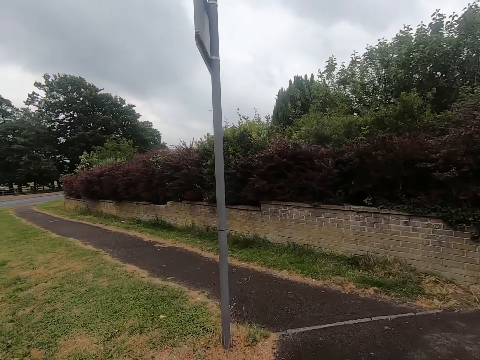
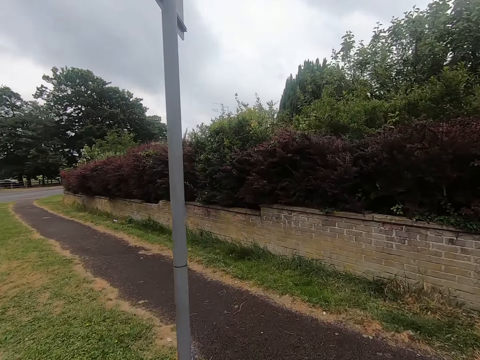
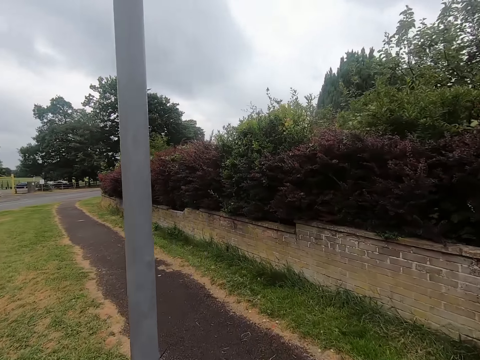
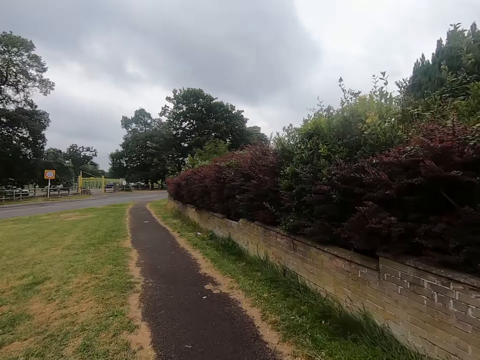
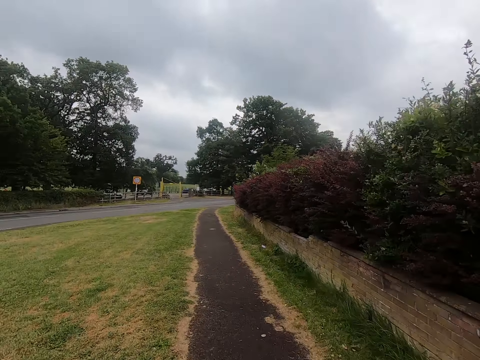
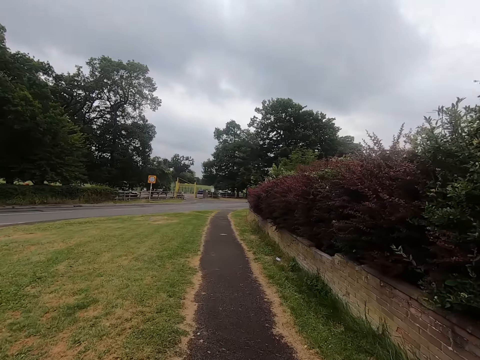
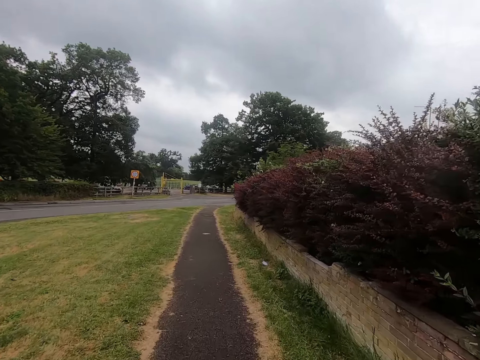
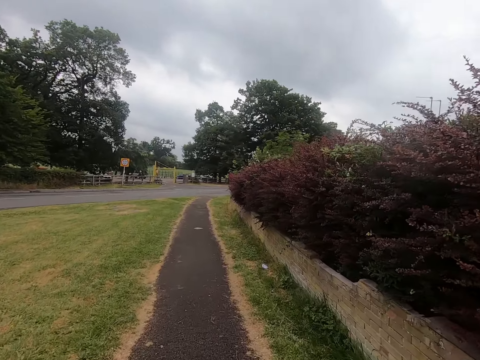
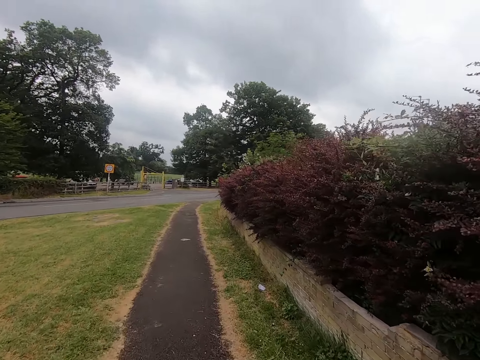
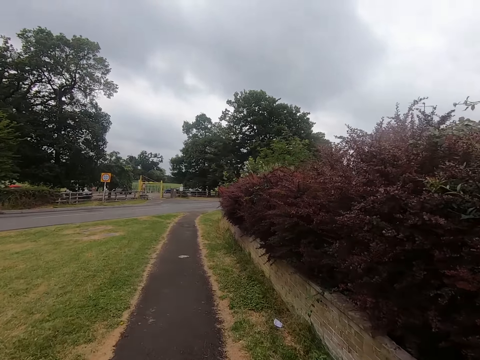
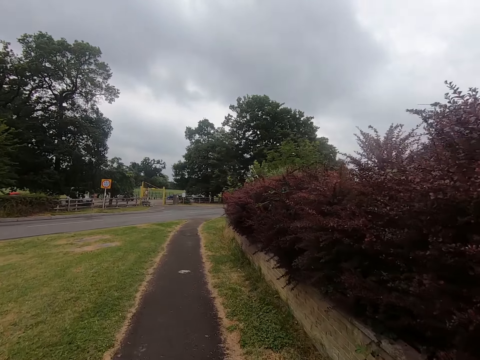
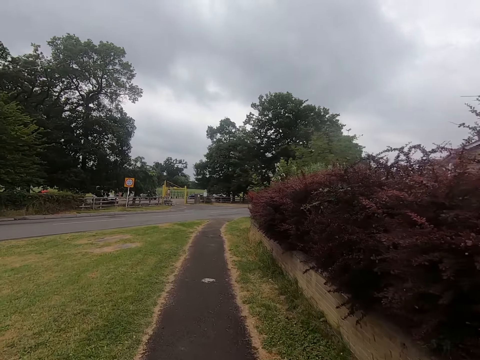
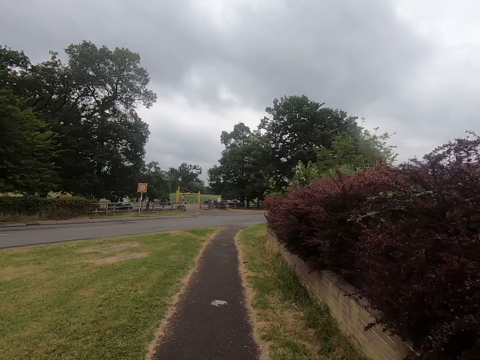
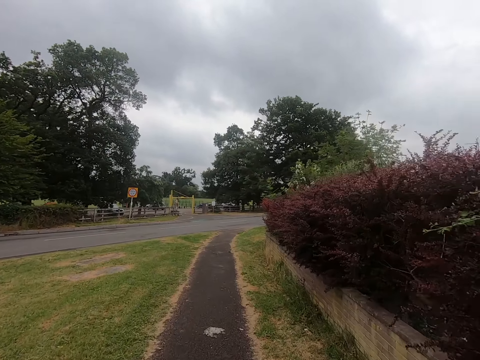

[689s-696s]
The camera wearer walks on the footpath.

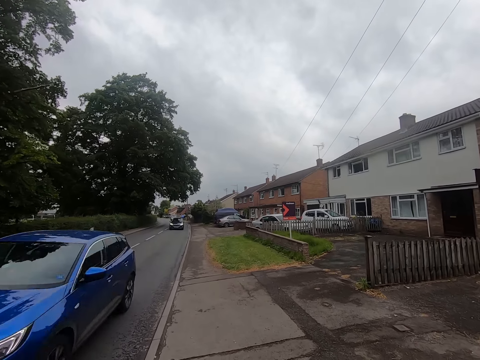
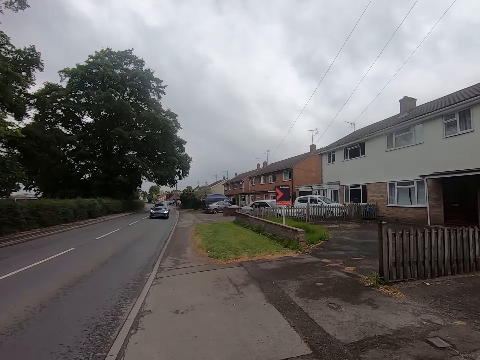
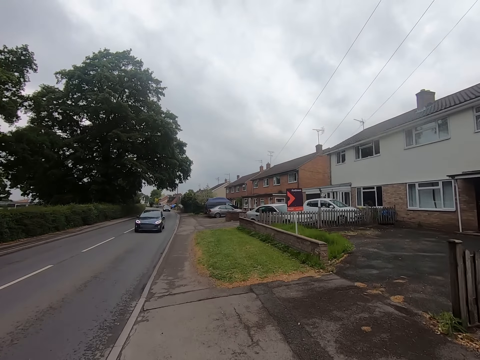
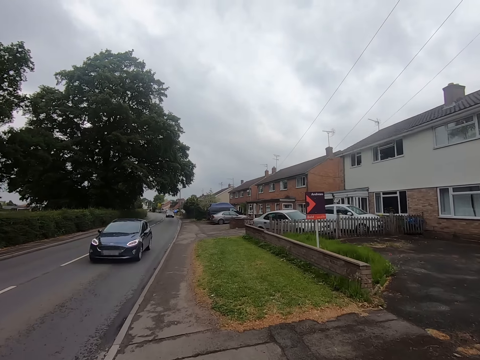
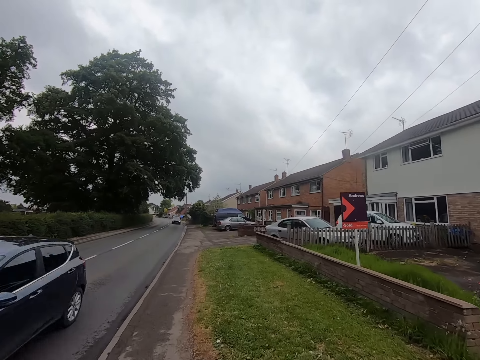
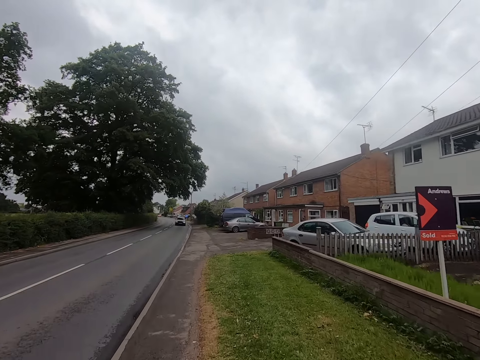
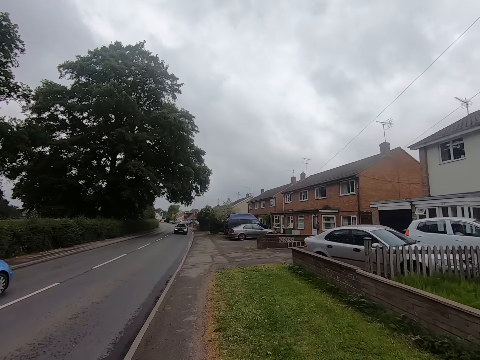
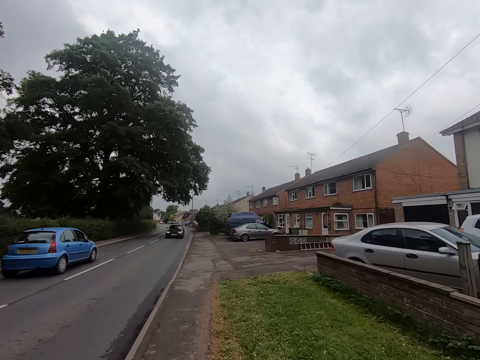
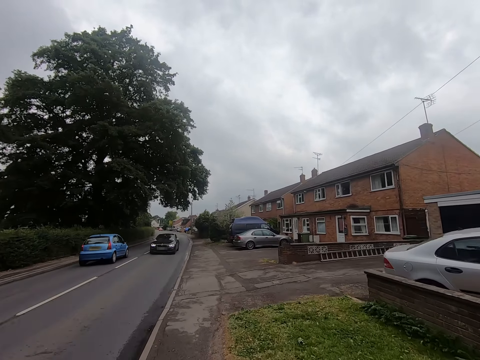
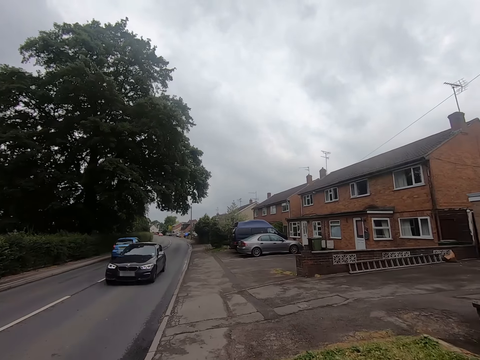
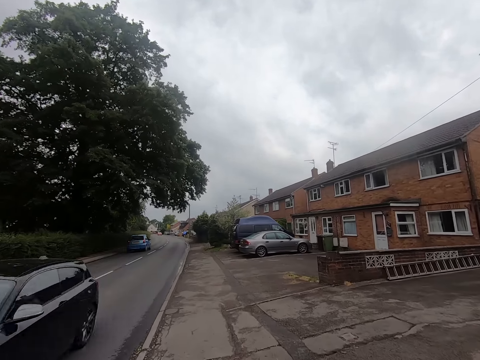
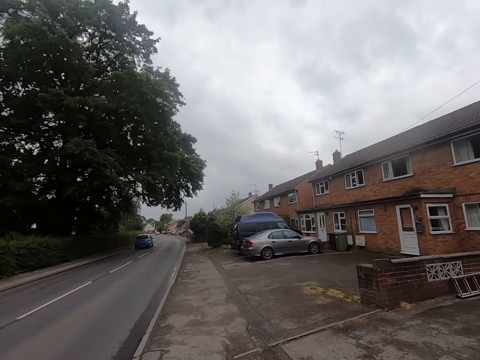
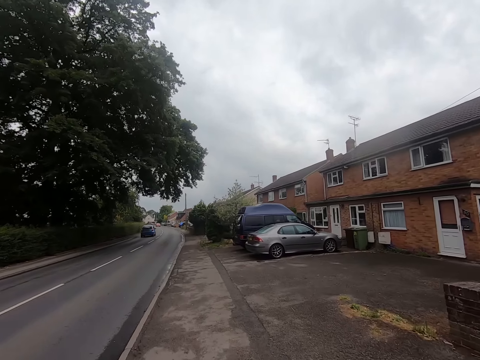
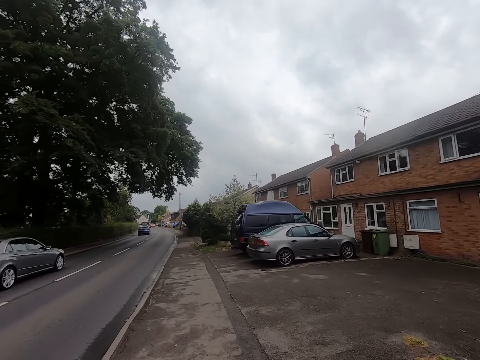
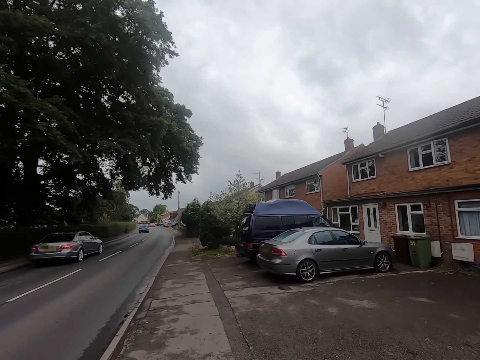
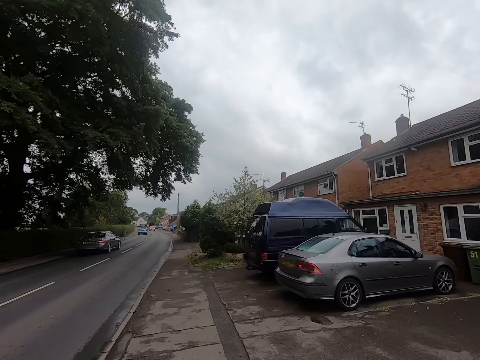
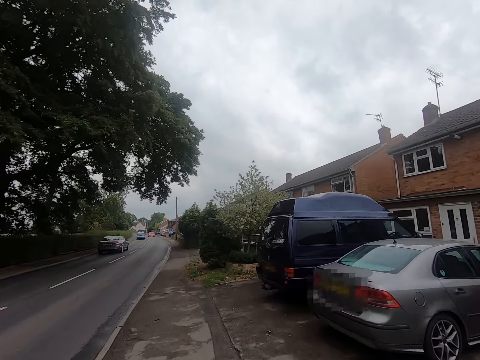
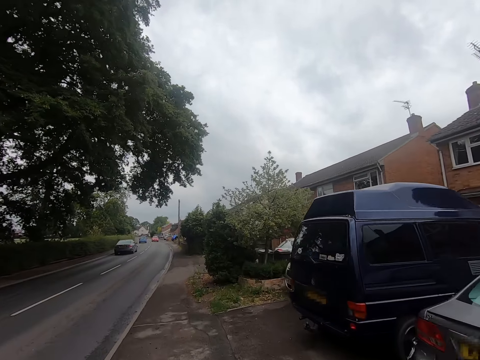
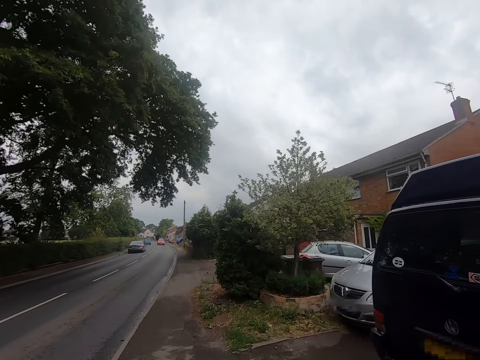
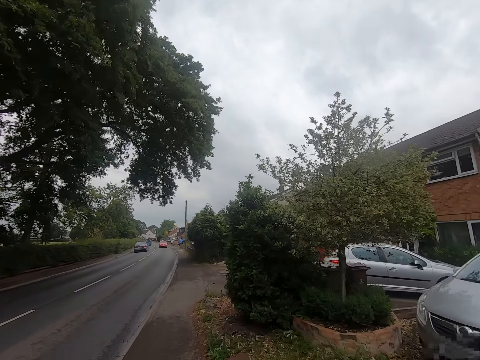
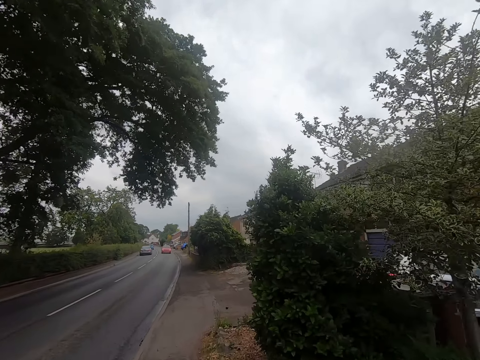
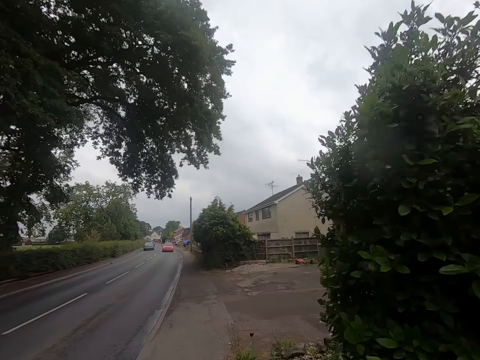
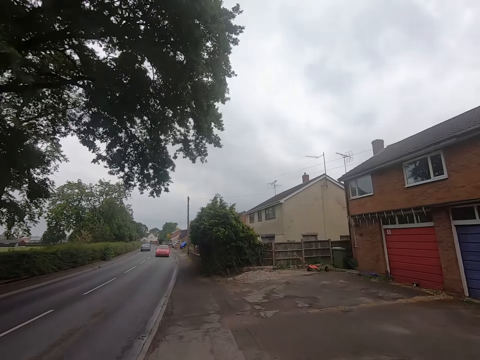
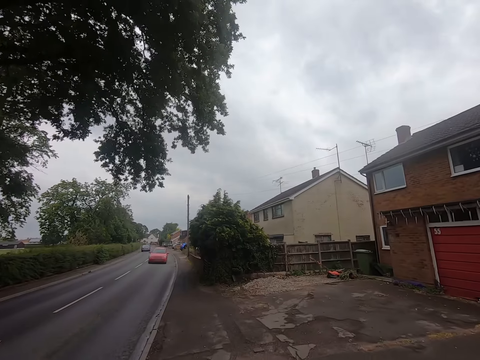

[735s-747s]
The camera wearer jogs on the footpath.

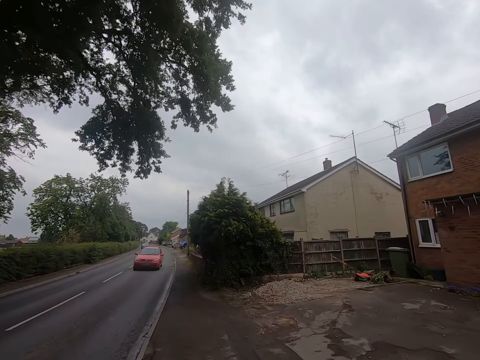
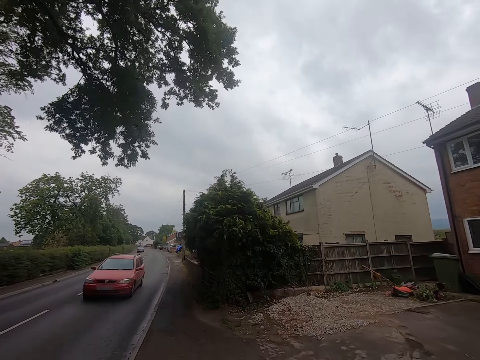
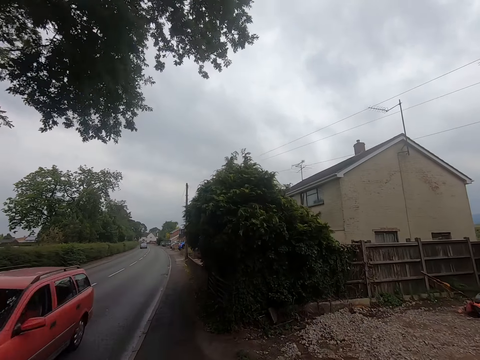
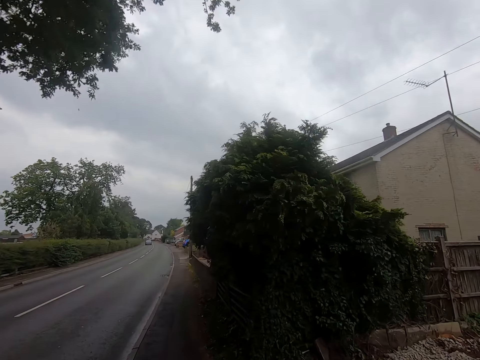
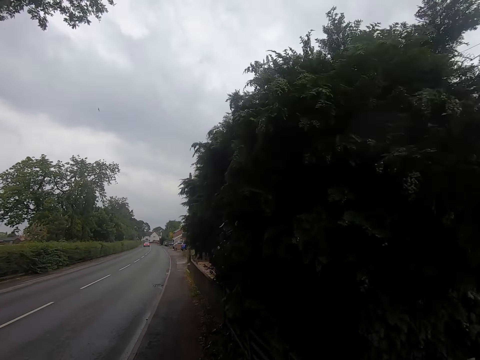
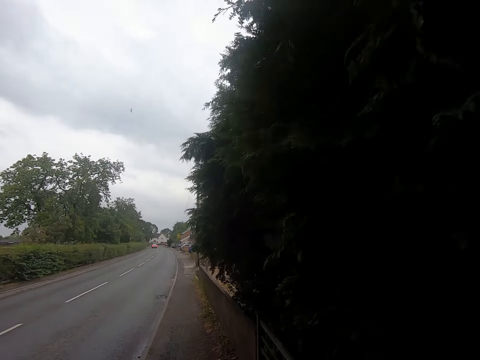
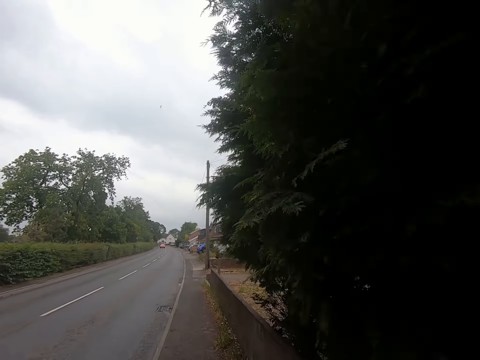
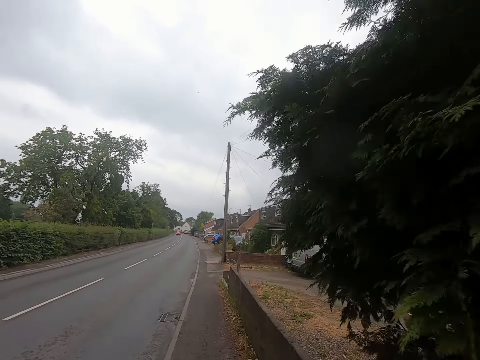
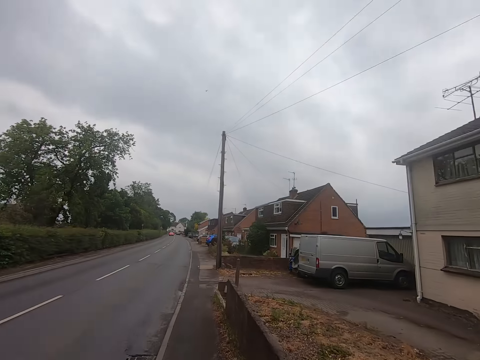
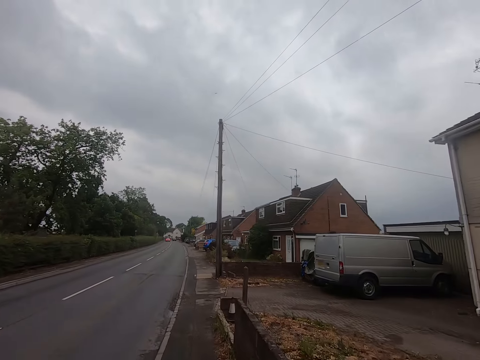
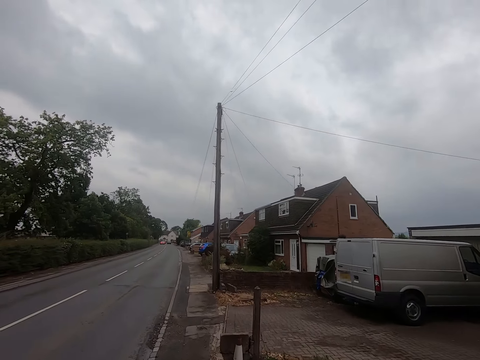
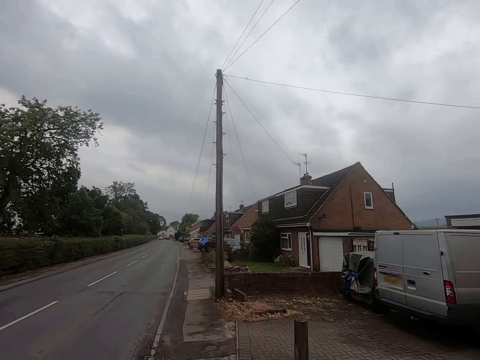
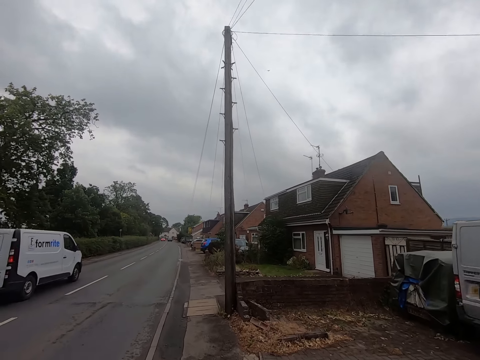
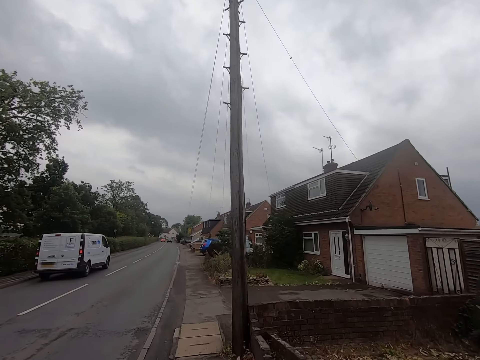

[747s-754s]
The camera wearer jogs on the walkway.
